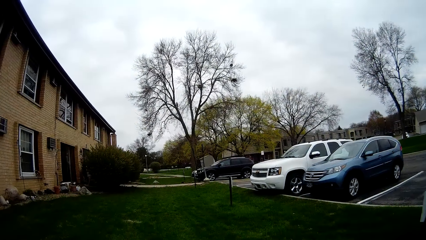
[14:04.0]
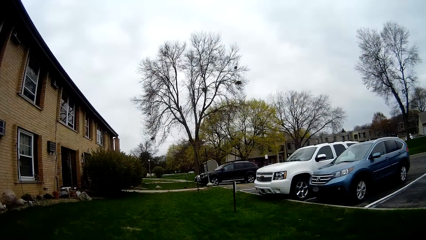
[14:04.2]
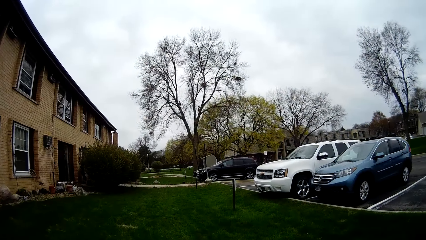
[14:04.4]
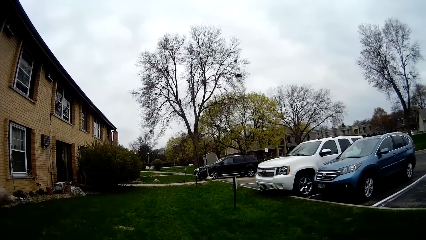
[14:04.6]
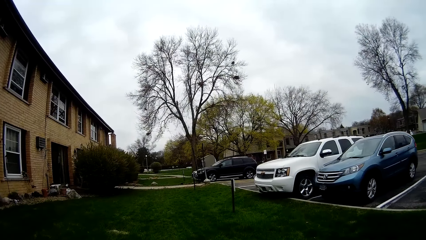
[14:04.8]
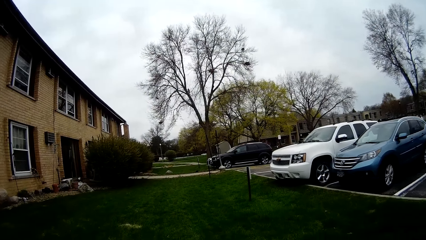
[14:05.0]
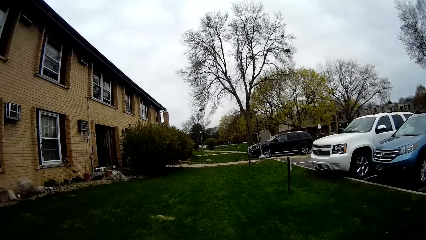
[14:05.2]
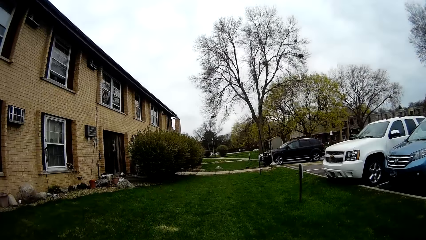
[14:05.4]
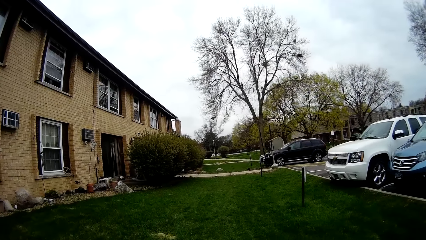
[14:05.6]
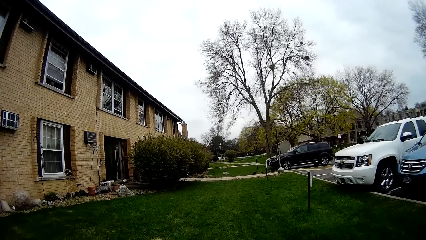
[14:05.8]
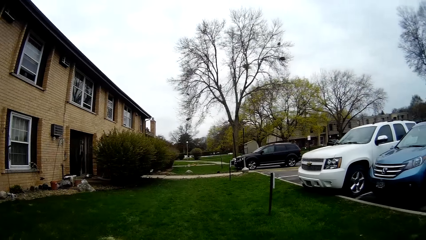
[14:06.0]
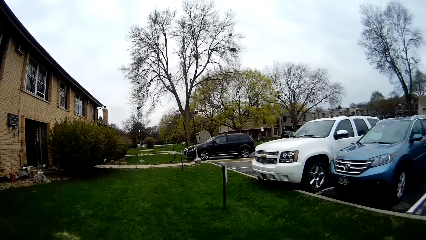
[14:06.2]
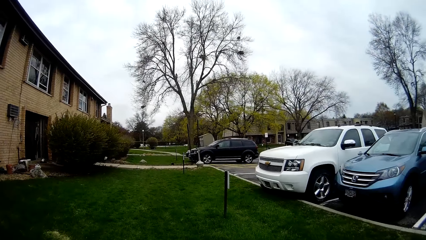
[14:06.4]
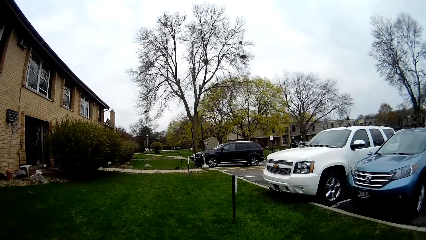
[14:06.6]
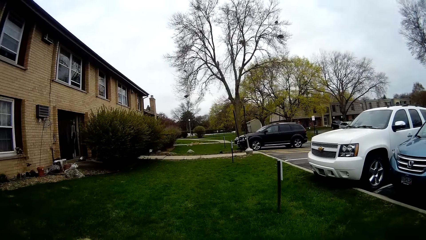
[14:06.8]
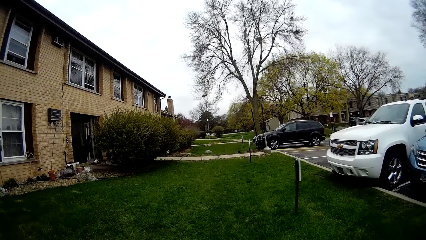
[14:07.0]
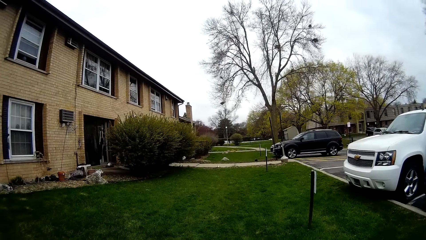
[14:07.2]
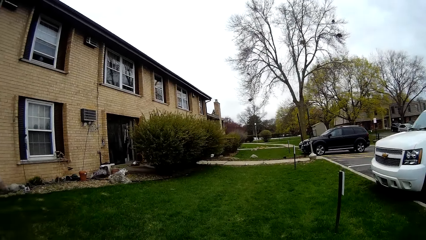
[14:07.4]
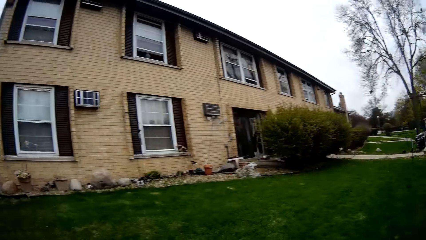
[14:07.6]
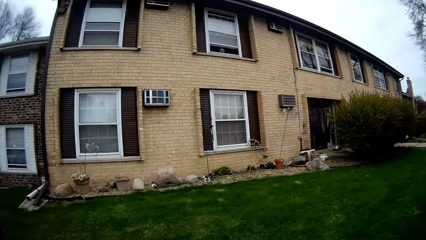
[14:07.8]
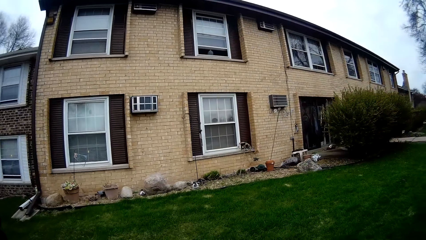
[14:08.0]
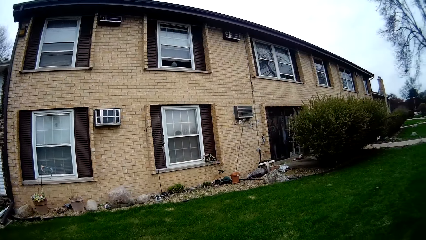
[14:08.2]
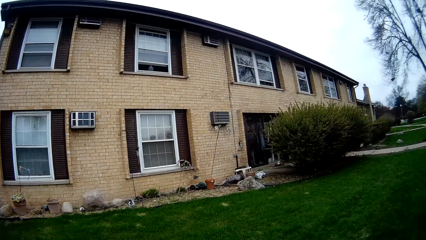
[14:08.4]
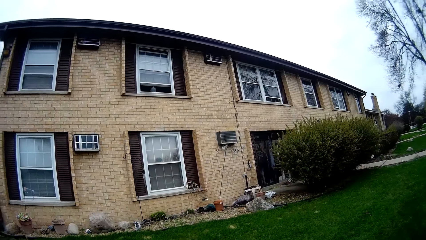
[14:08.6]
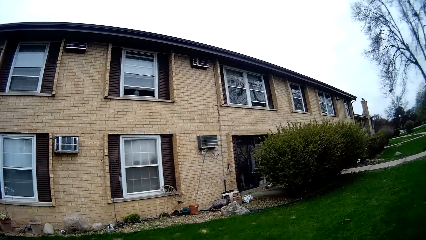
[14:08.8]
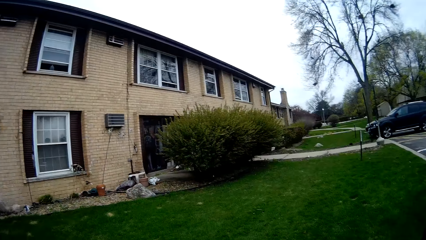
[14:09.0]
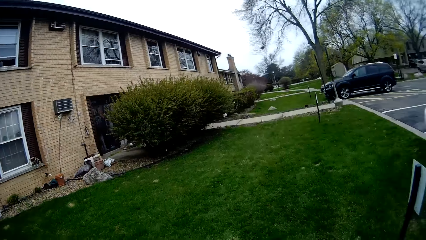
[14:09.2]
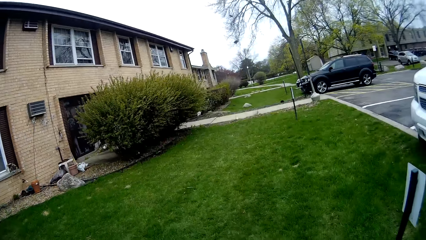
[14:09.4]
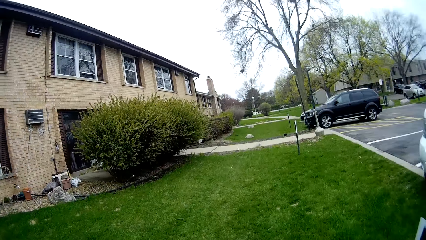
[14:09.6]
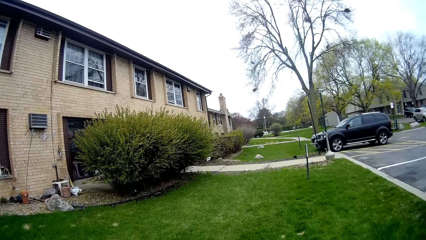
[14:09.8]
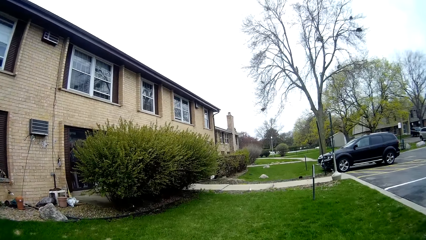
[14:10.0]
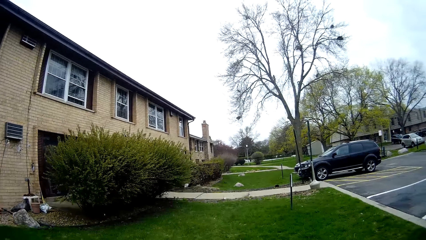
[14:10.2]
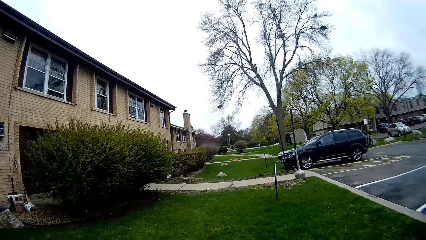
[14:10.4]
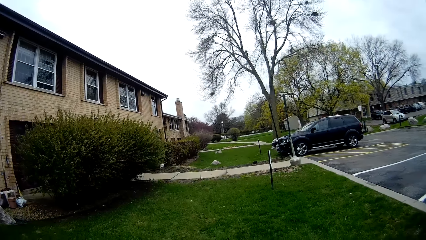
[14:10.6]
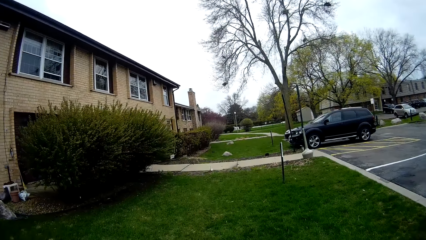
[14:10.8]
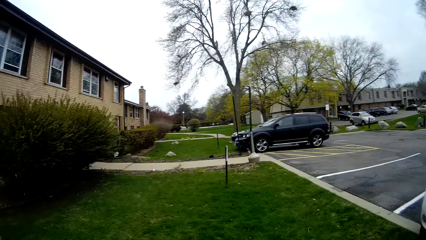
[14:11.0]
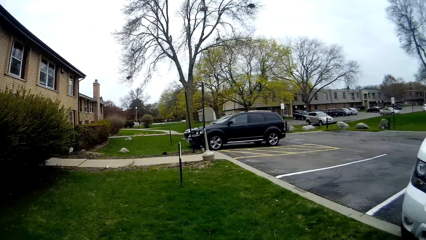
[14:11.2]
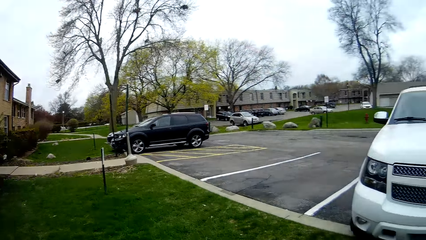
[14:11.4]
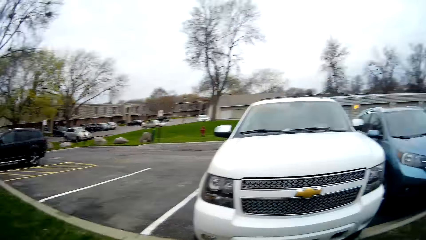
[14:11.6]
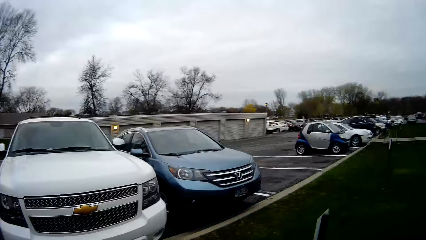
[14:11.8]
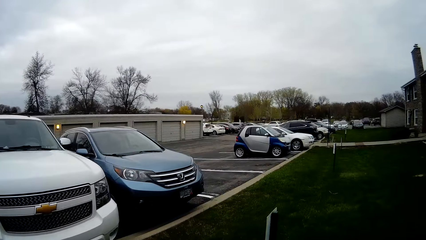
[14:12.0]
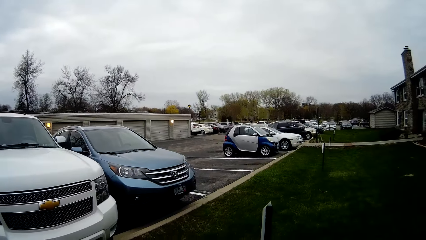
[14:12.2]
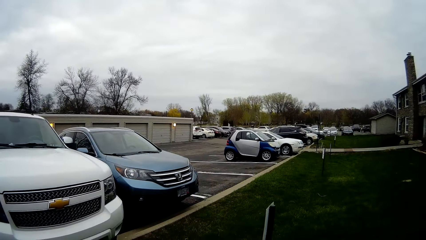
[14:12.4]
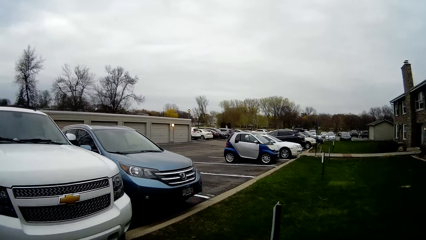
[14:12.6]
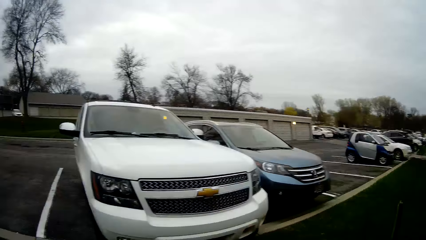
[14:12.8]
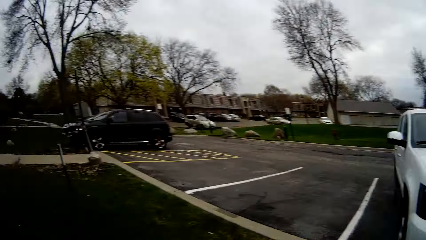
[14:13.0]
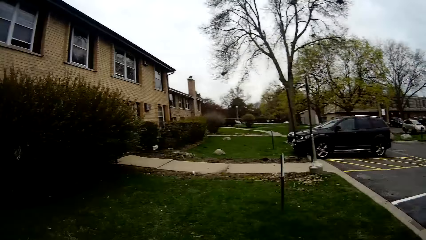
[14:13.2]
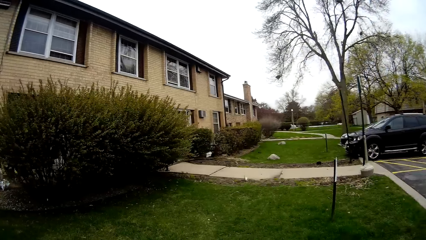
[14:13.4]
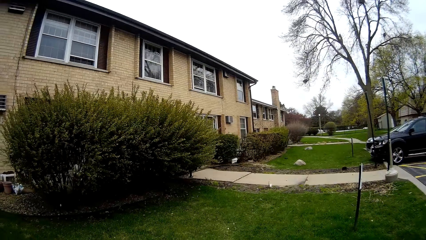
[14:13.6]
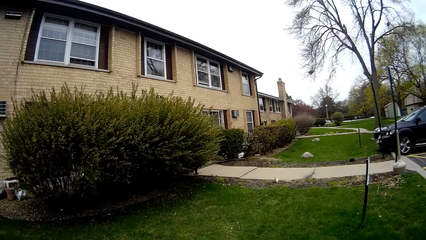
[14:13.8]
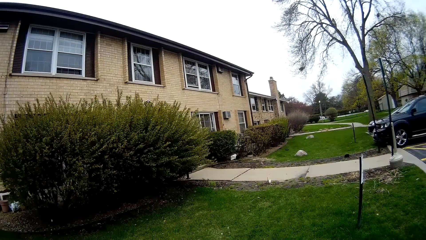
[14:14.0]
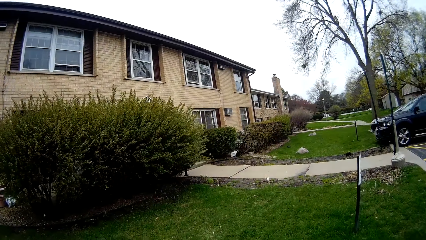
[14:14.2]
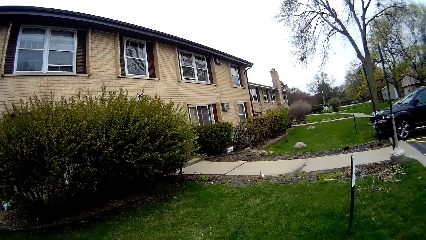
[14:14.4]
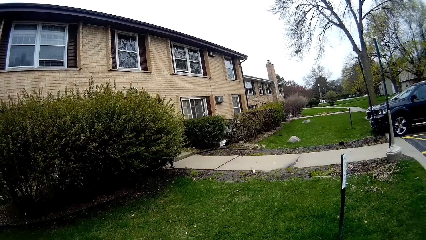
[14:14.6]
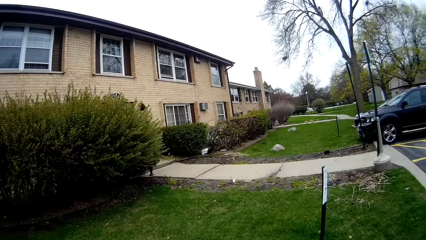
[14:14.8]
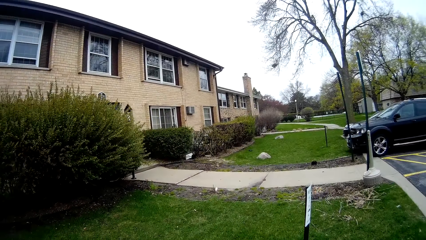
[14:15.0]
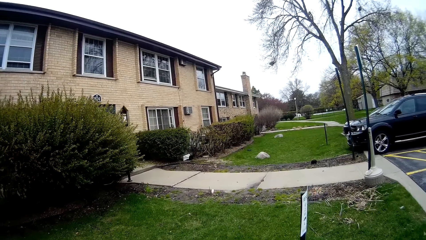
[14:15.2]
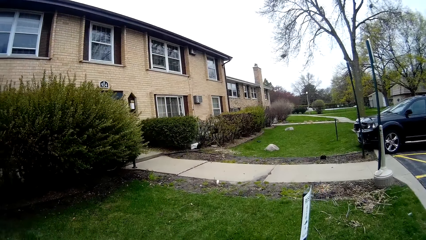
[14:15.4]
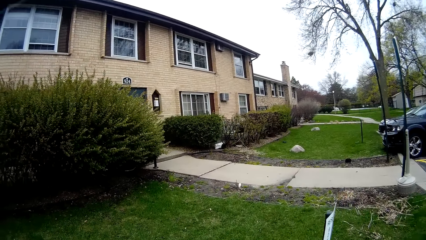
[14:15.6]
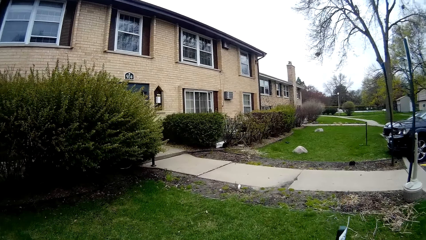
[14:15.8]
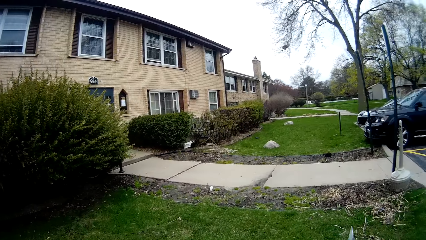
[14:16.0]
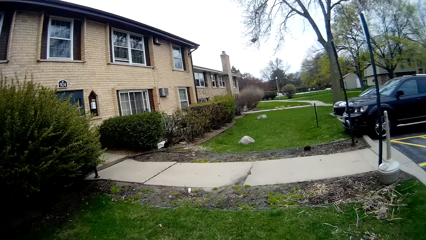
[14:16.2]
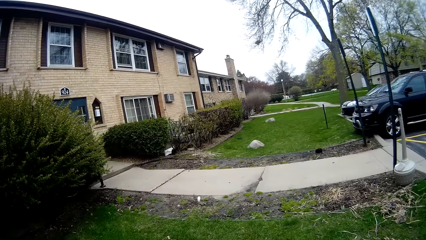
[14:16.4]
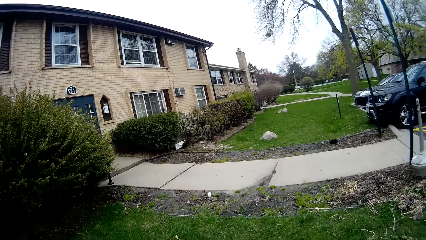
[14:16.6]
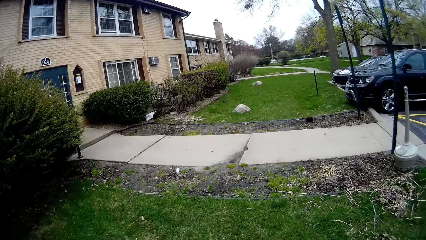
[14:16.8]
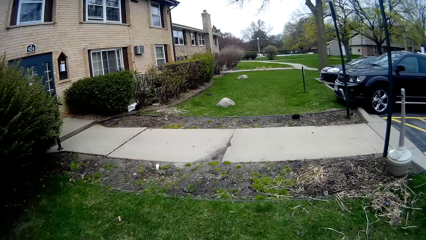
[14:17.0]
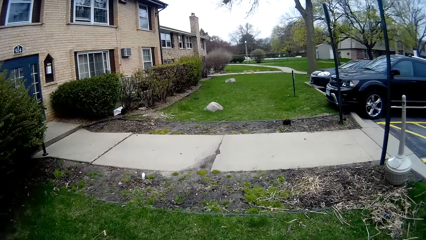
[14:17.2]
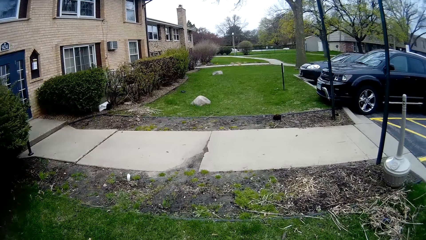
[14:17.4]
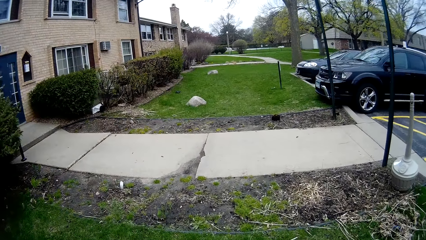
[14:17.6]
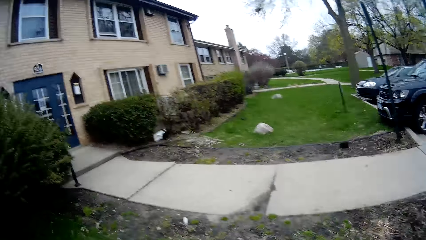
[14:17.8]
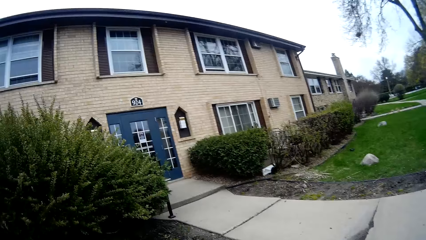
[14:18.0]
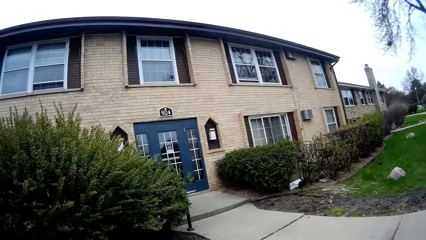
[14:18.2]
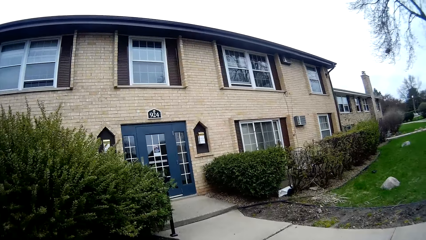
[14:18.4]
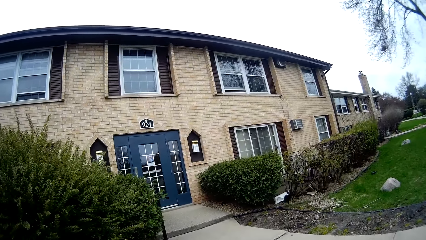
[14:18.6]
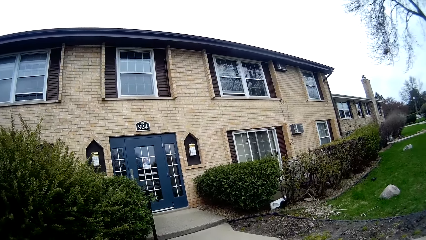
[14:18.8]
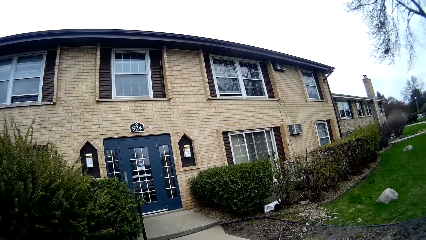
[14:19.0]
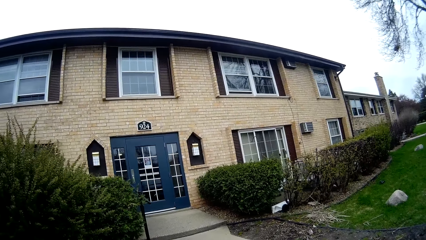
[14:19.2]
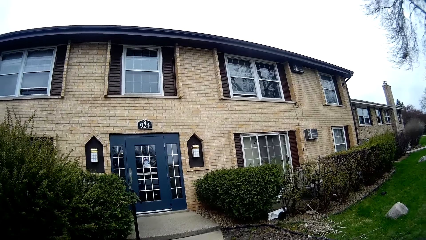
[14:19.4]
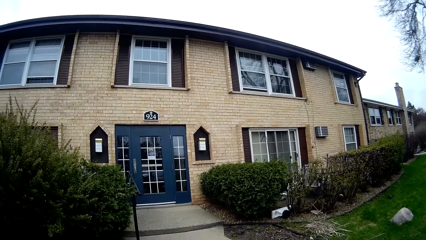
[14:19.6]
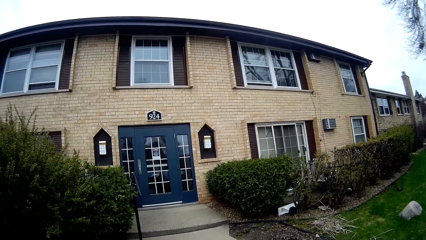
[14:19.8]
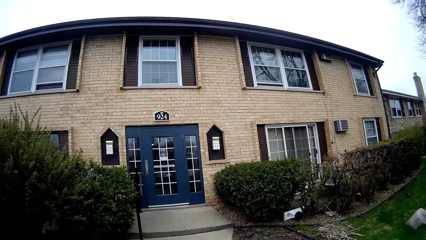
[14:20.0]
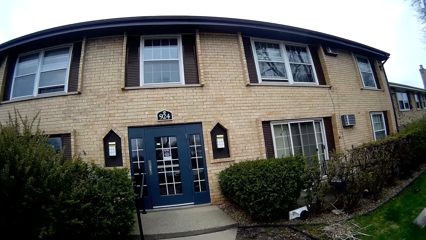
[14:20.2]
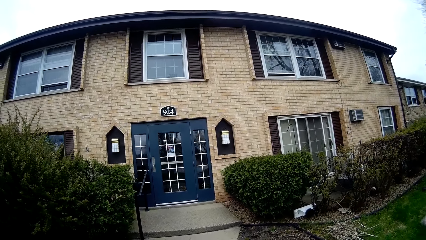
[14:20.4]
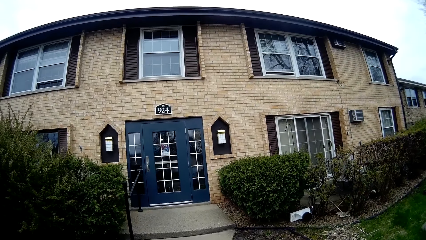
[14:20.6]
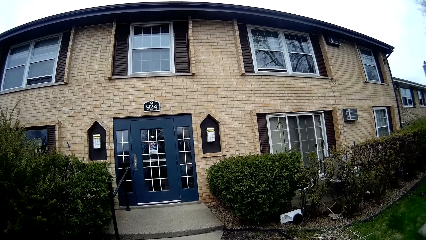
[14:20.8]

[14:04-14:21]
The camera wearer interacts with the man.
